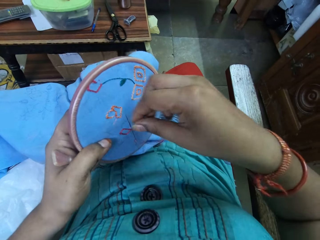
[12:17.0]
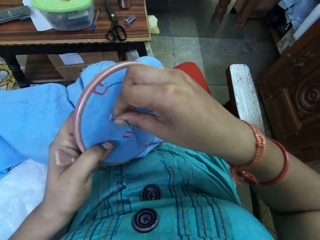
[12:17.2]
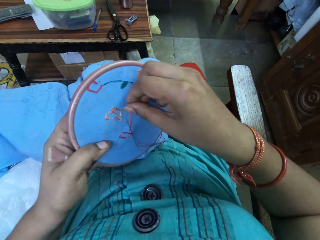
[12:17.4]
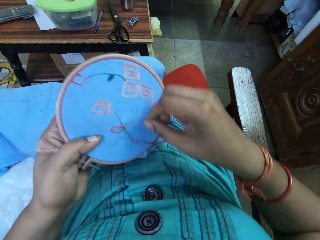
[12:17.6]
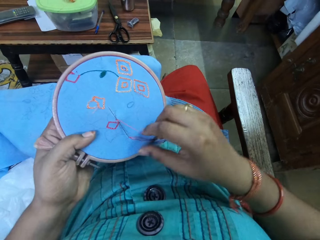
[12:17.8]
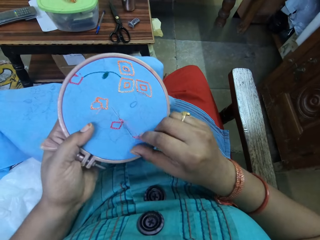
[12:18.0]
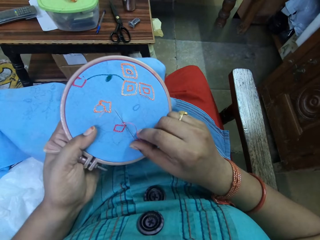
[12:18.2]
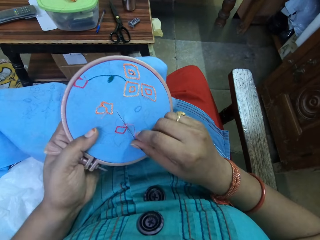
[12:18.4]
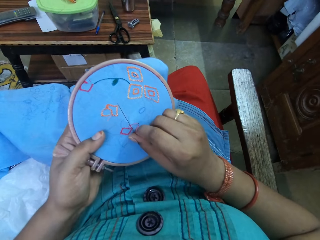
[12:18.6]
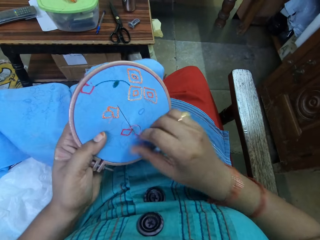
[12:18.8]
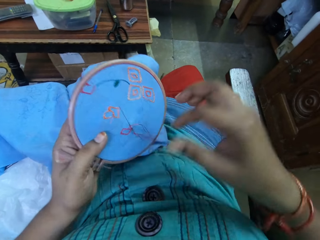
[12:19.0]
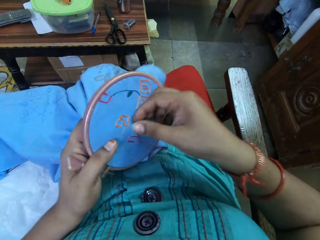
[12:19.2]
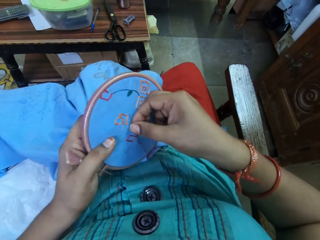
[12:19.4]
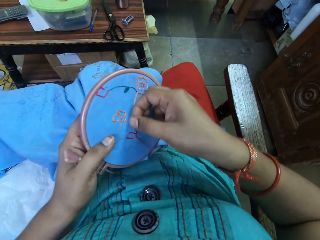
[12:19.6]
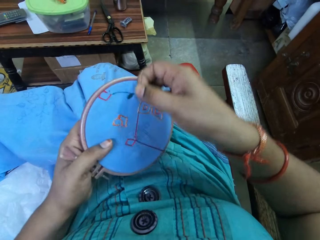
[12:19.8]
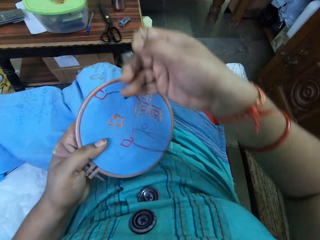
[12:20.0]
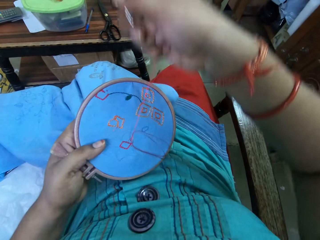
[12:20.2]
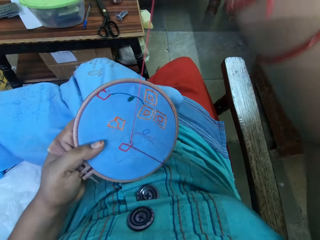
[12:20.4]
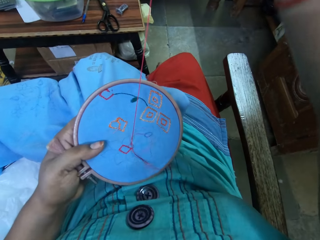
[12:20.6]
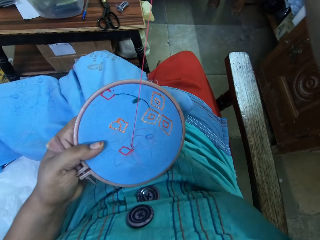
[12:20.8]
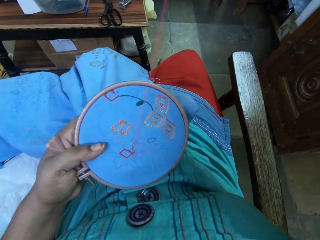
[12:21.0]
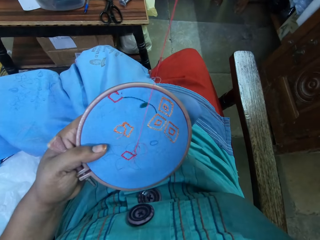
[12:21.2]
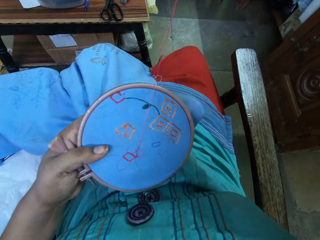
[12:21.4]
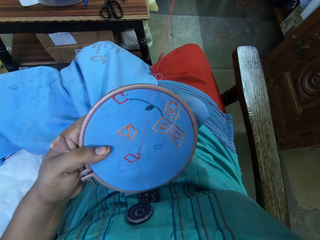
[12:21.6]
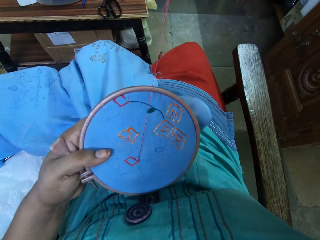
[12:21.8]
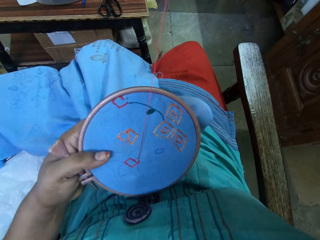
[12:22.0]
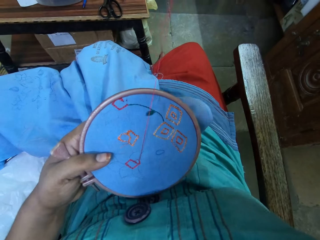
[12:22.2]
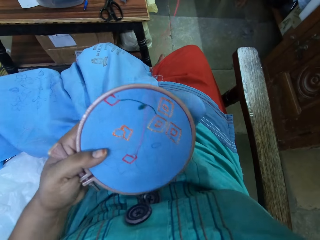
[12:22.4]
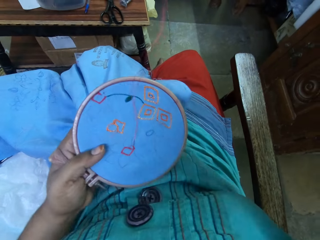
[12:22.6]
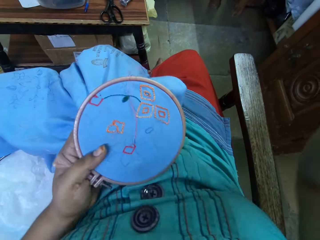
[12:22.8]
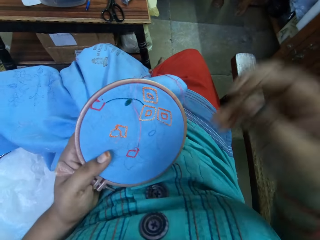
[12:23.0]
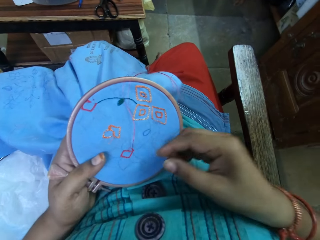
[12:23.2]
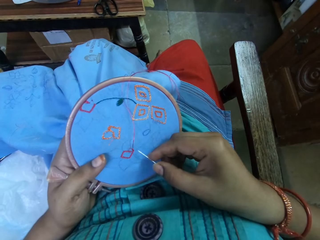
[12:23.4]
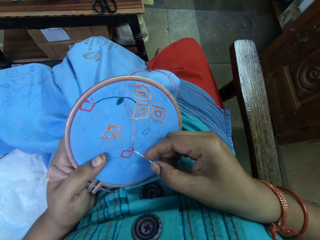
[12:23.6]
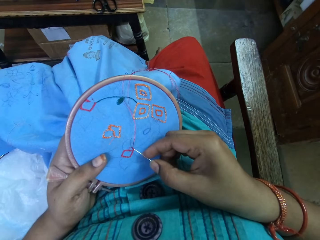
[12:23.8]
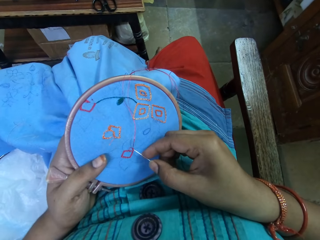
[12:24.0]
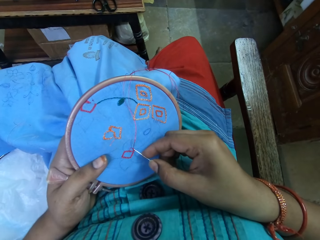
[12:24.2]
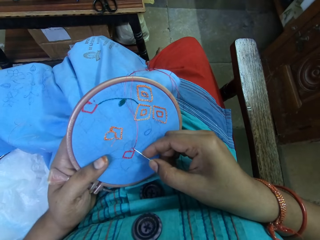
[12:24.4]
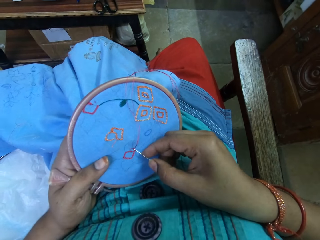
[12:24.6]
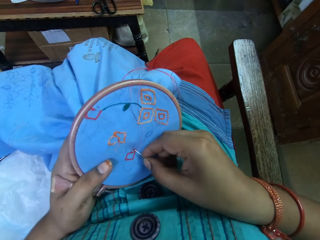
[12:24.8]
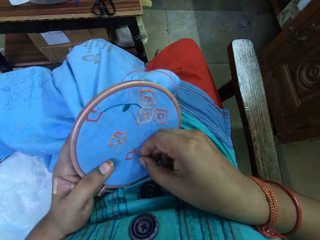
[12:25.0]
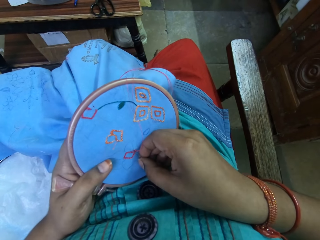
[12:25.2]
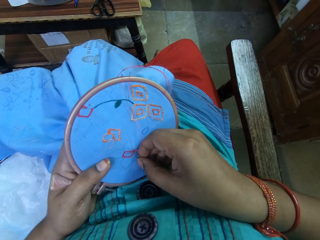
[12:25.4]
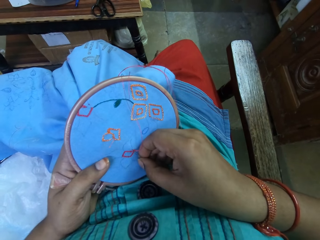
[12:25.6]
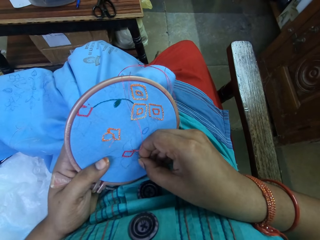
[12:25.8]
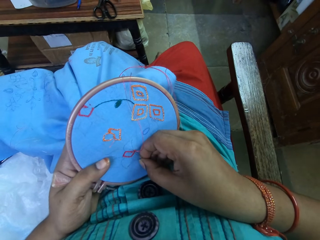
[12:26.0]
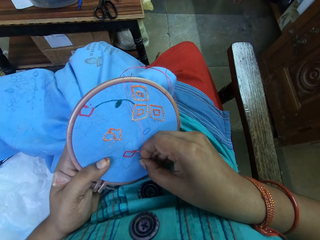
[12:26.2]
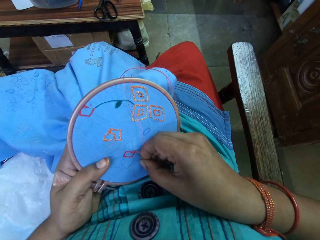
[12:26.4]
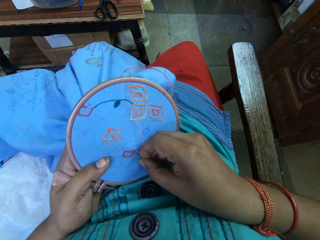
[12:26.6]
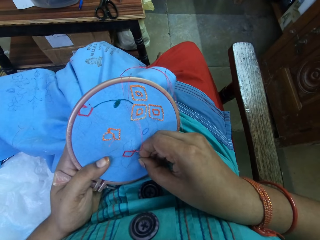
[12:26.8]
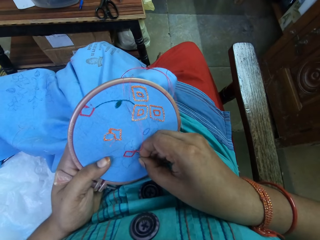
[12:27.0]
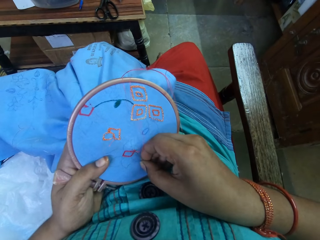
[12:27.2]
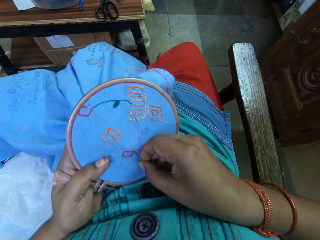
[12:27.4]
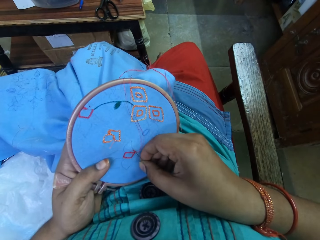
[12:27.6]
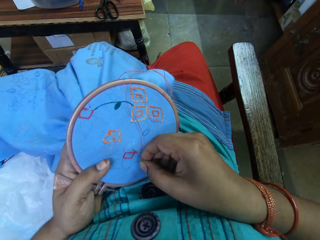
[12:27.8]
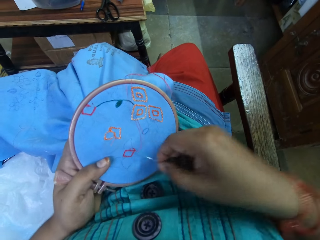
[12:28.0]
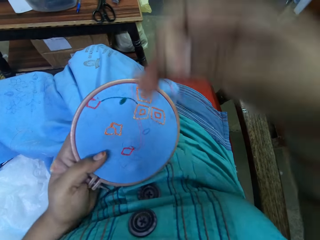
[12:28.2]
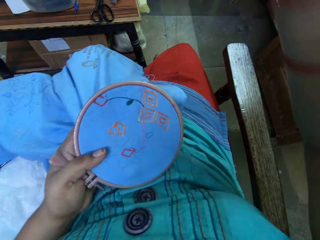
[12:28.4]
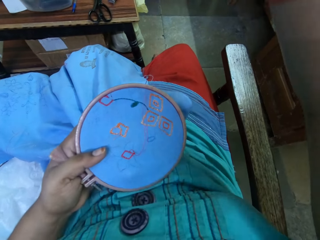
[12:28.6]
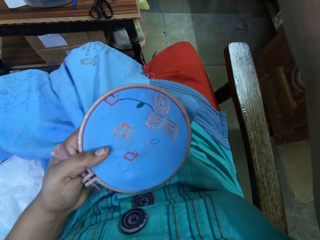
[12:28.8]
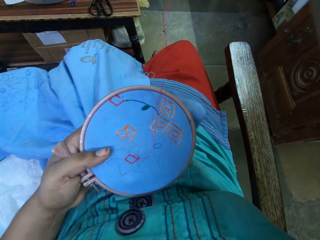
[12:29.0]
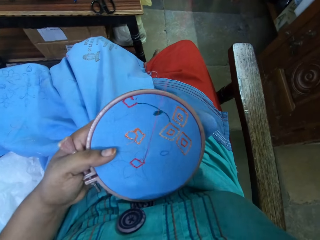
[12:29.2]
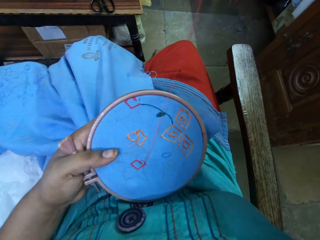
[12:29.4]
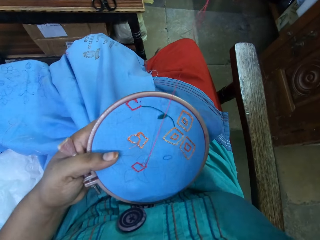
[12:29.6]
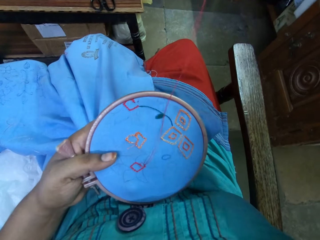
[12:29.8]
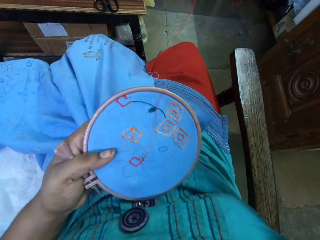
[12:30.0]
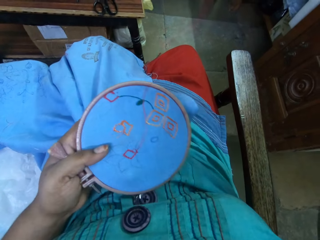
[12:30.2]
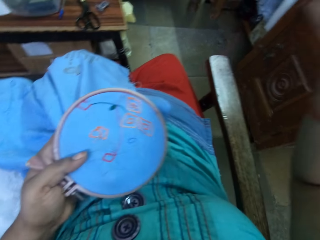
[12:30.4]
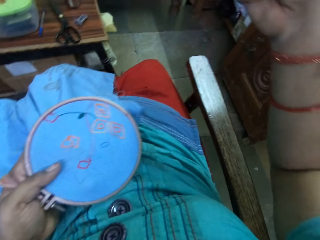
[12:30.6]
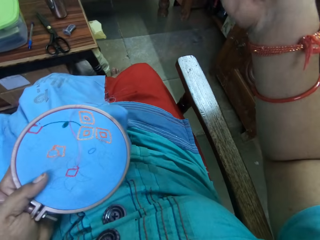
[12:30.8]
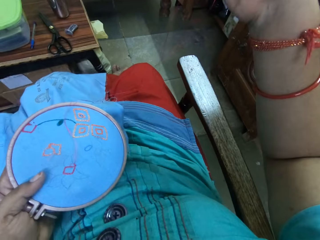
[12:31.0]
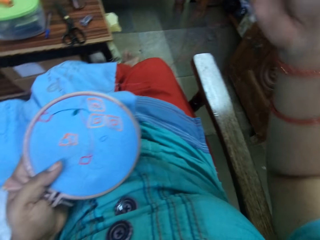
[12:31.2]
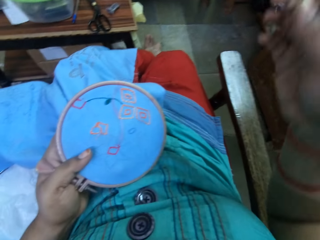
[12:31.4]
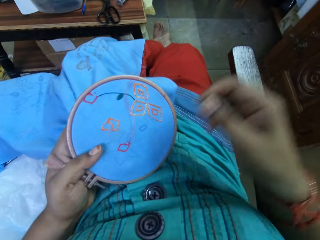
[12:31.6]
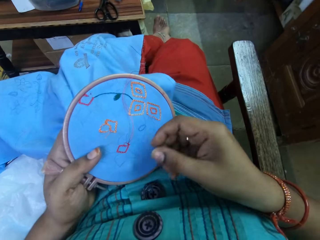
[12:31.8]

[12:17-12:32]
The camera wearer pulls the thread. They knit a piece of cloth. They pull the thread.

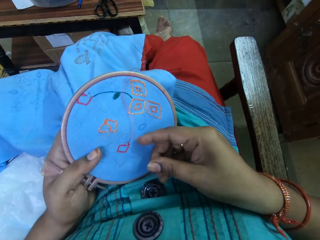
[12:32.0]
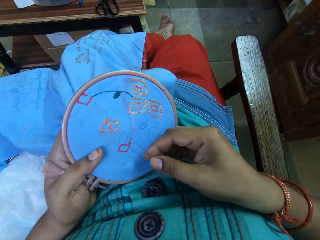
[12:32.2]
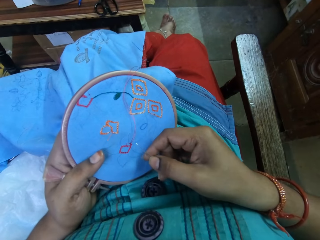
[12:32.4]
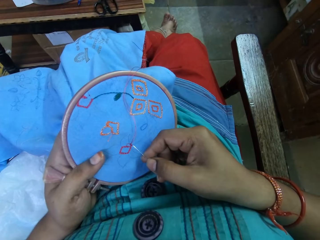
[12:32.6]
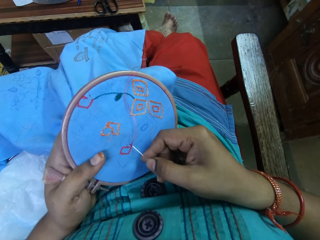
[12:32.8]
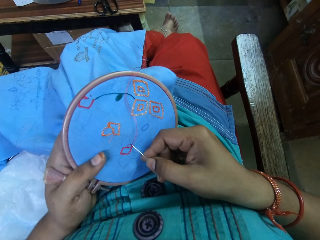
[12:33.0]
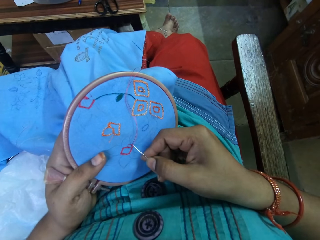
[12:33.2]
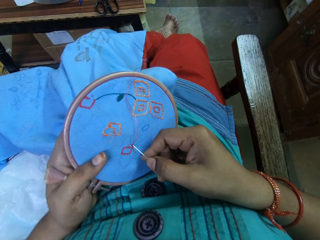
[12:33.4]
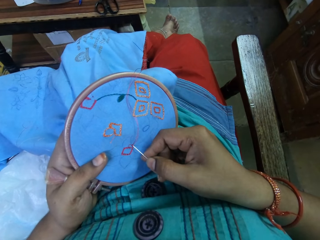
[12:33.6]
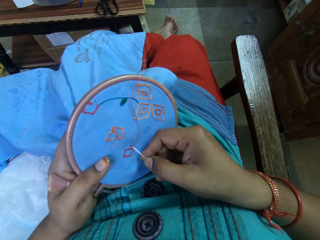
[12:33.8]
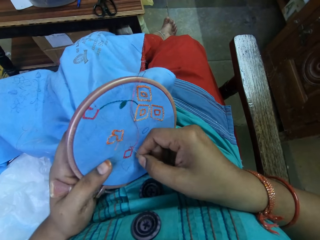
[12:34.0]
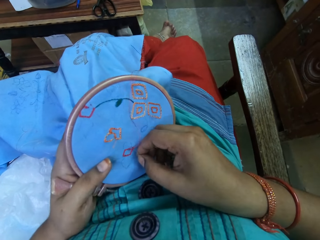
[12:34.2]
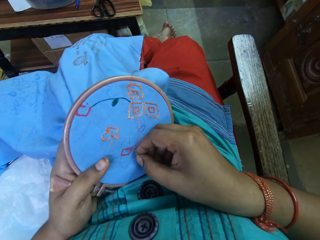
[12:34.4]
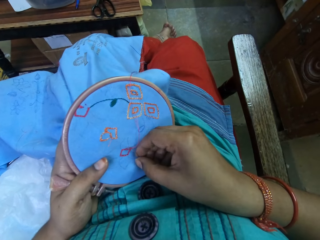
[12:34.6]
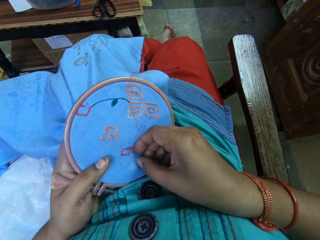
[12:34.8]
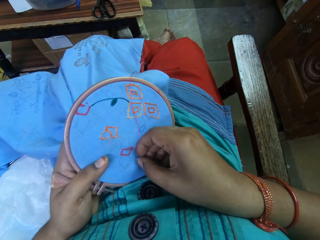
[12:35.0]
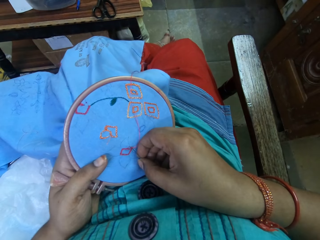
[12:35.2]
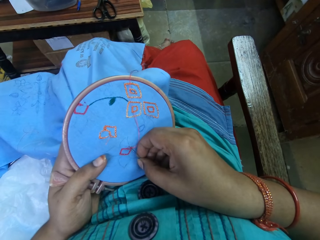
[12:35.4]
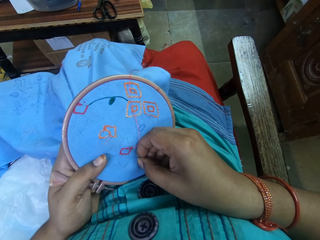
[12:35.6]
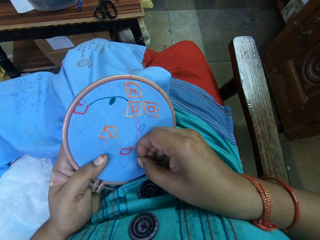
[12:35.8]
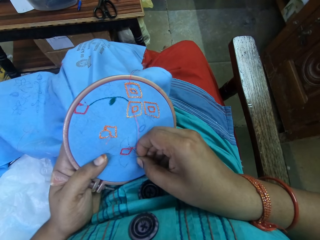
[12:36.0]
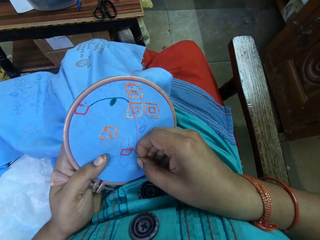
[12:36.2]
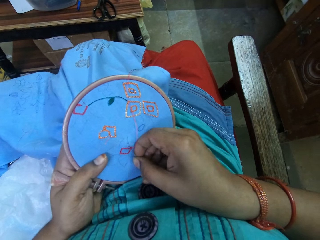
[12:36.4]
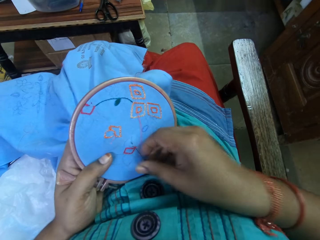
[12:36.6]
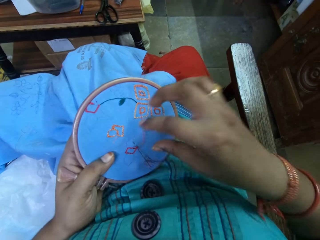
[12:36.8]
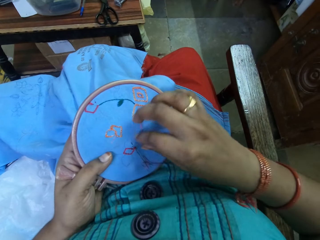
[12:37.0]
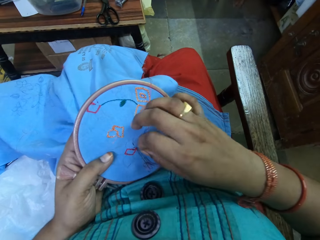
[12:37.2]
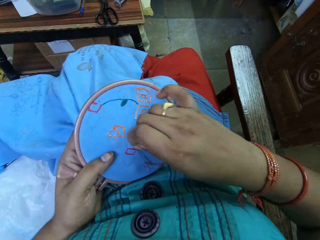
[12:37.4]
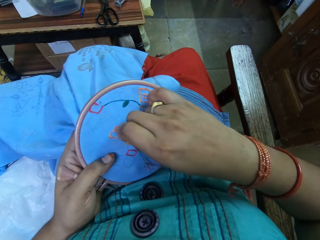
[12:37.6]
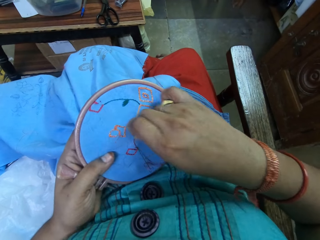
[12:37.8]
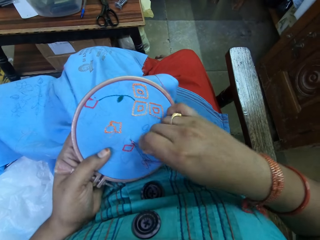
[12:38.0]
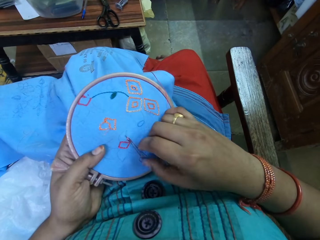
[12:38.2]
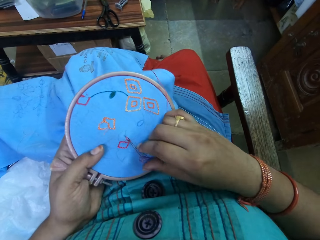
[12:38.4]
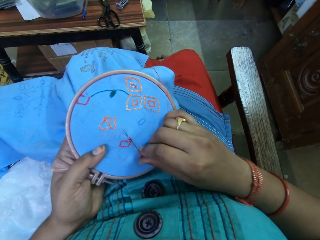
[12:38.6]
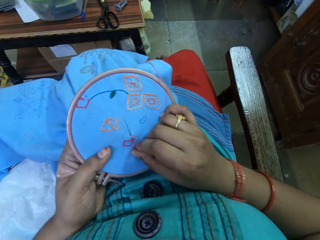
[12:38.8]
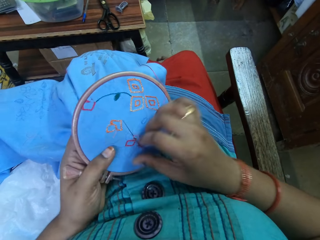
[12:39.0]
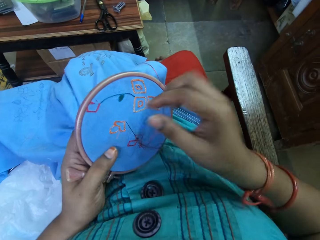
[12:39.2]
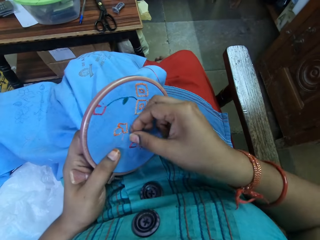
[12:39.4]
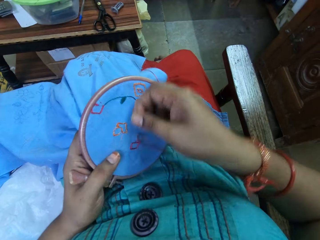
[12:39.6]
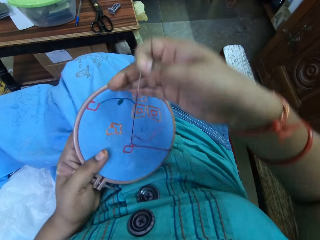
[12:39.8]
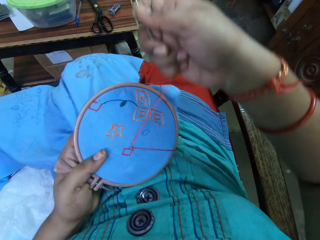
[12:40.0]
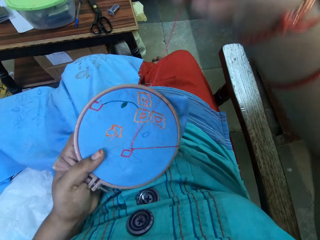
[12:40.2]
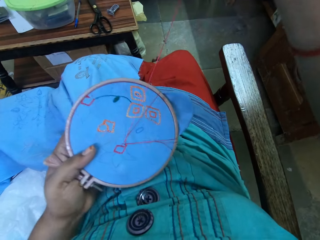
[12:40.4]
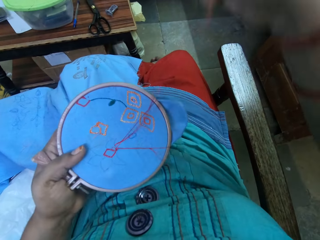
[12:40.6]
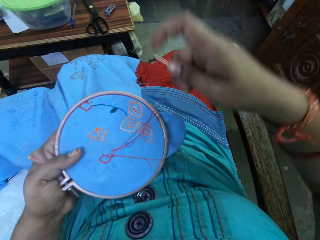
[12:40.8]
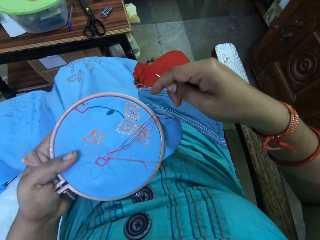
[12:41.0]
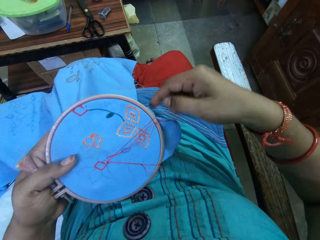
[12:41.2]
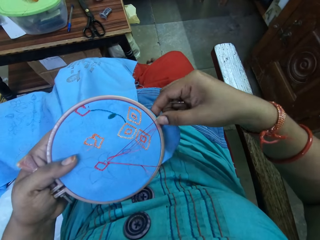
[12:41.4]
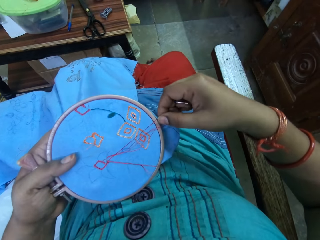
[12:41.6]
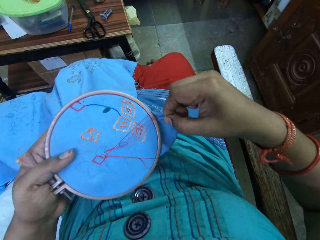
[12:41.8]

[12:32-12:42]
The camera wearer knits a piece of cloth. They pull the thread.
